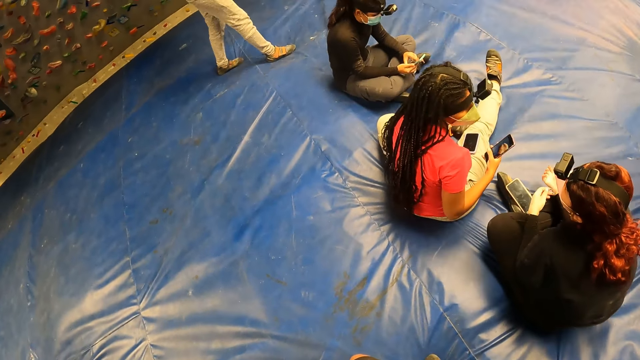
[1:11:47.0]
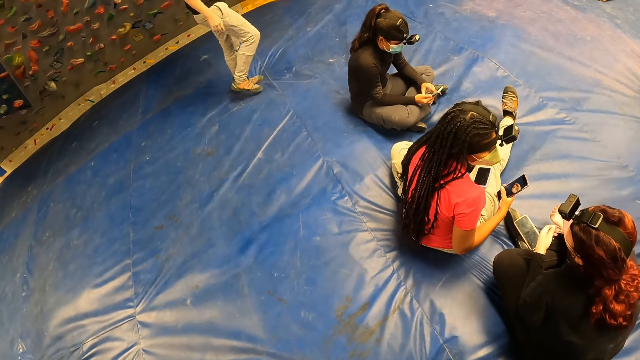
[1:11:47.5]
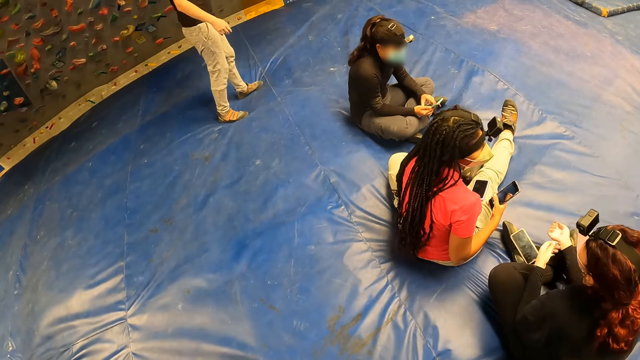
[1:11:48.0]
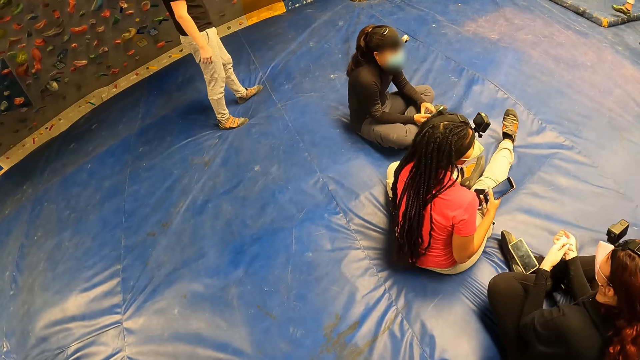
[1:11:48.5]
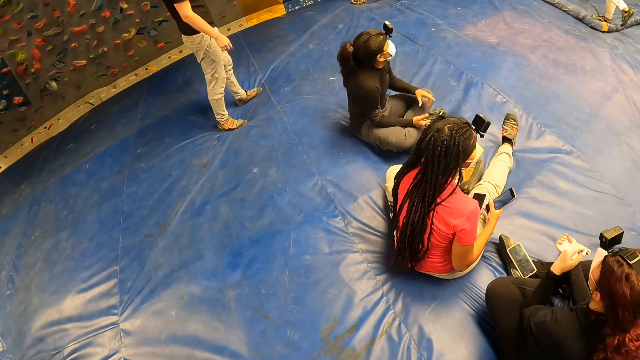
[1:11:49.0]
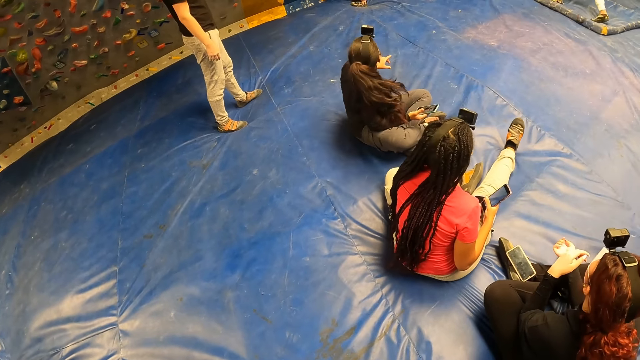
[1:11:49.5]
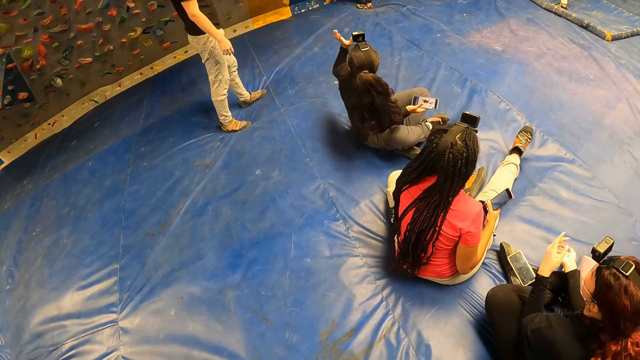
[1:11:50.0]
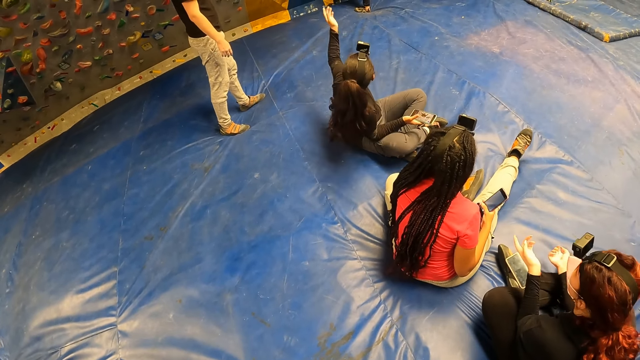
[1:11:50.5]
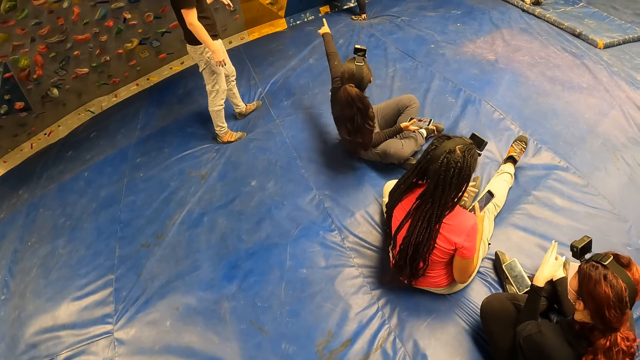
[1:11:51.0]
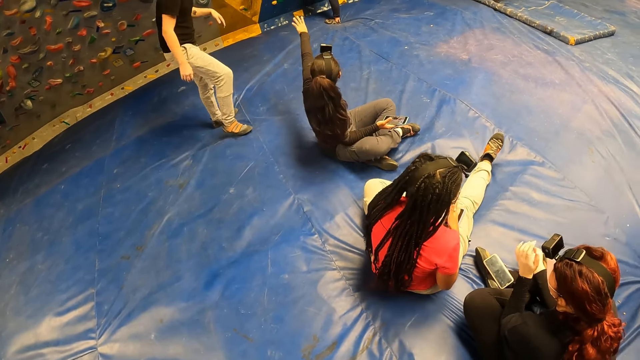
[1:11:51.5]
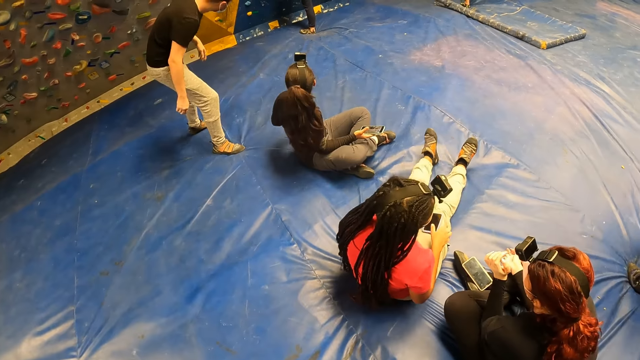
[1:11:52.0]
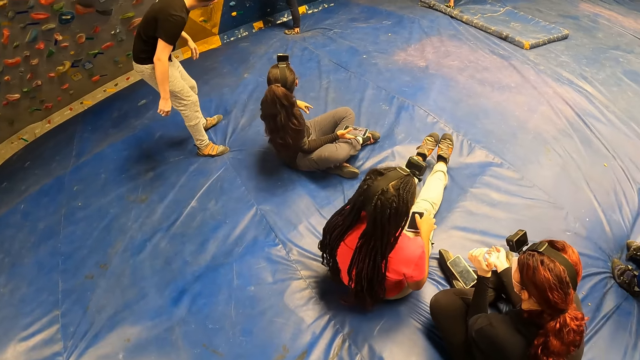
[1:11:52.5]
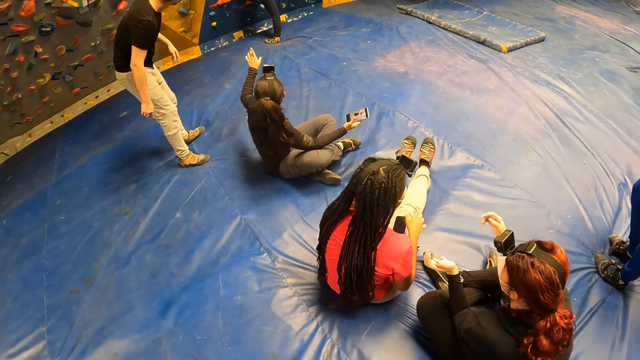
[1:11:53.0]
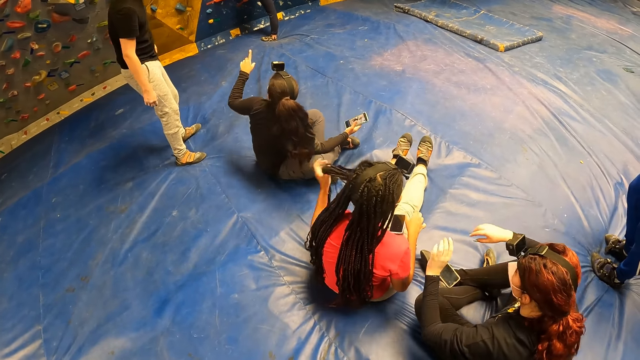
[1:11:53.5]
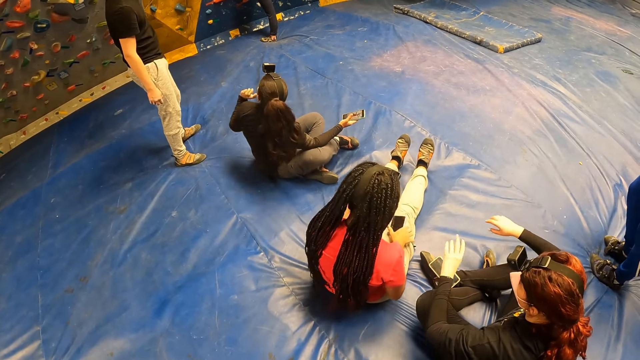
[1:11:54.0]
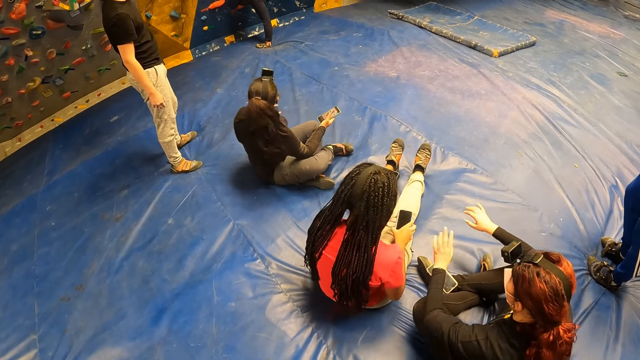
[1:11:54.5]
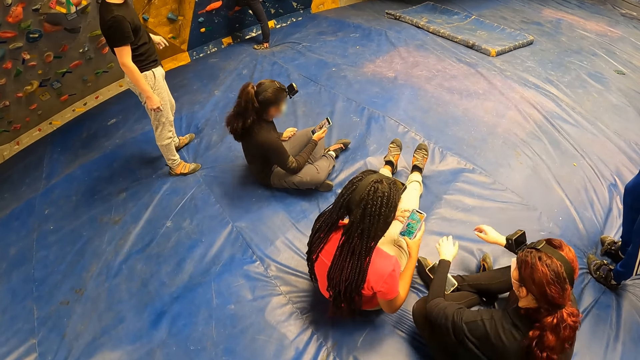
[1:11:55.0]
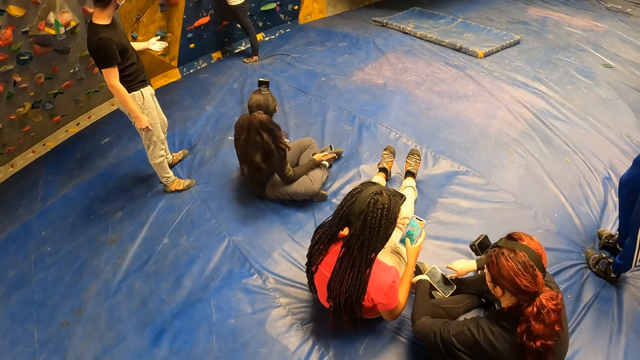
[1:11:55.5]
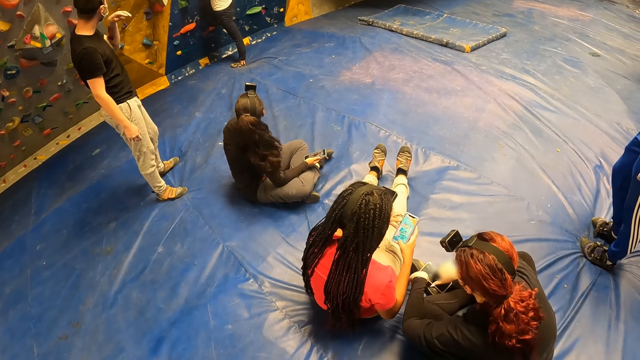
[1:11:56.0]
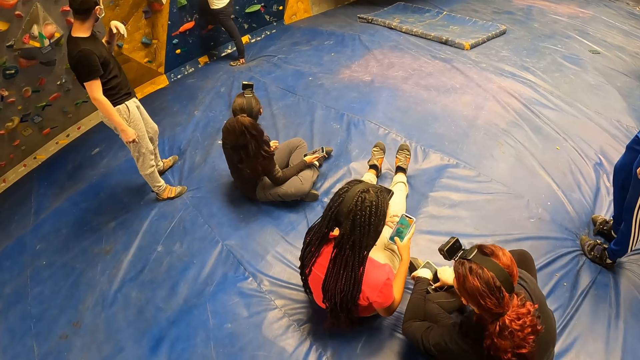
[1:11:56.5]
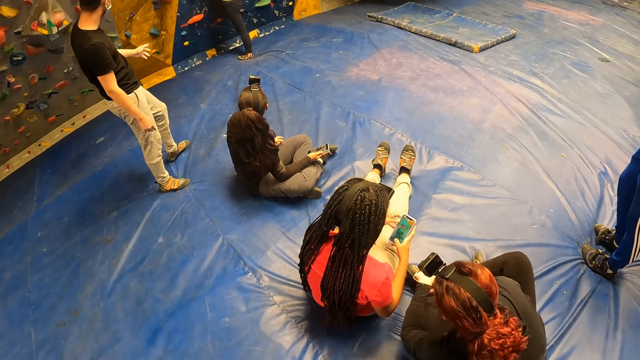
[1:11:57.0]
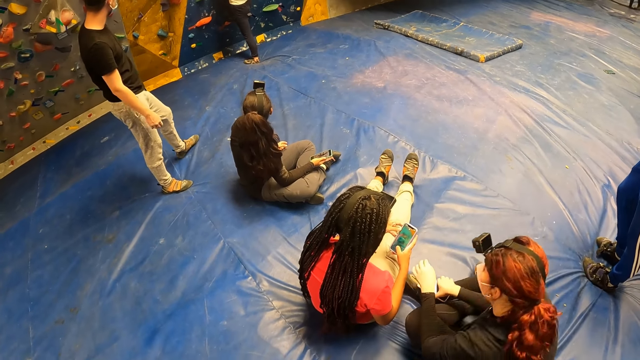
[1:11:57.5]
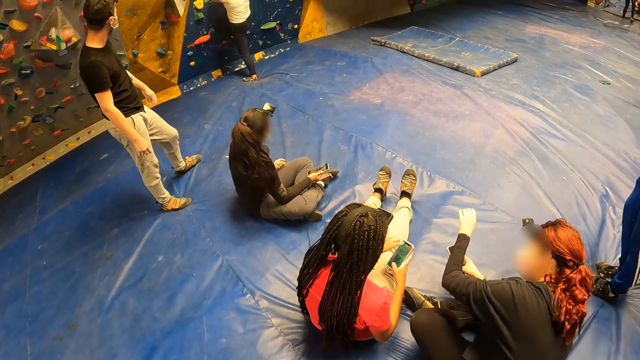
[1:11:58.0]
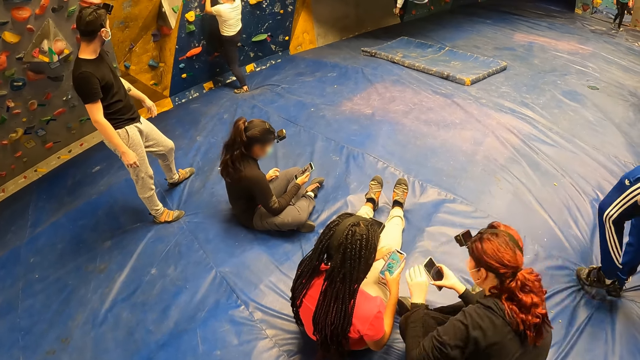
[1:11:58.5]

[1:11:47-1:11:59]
A person moves backwards. Another person talks to the first person.

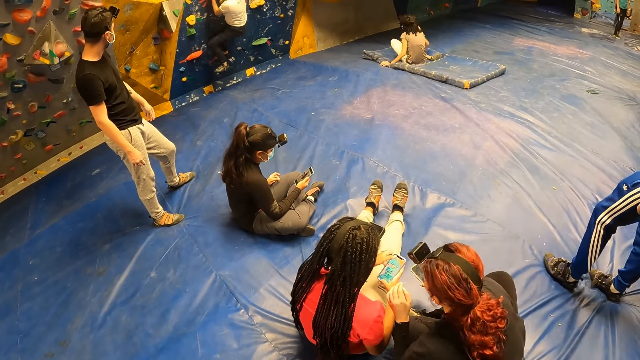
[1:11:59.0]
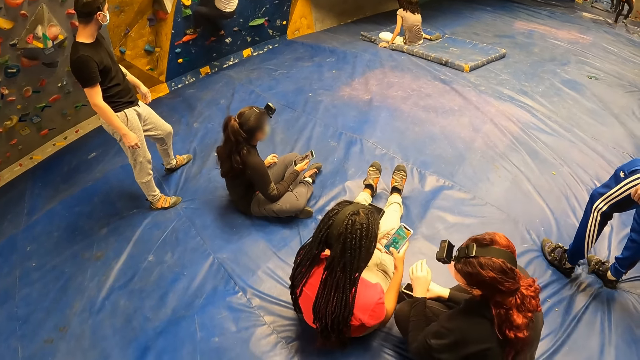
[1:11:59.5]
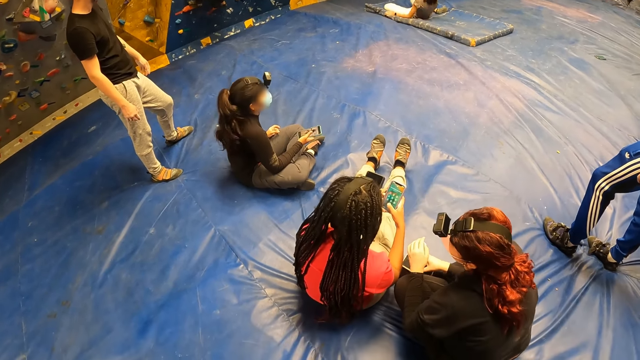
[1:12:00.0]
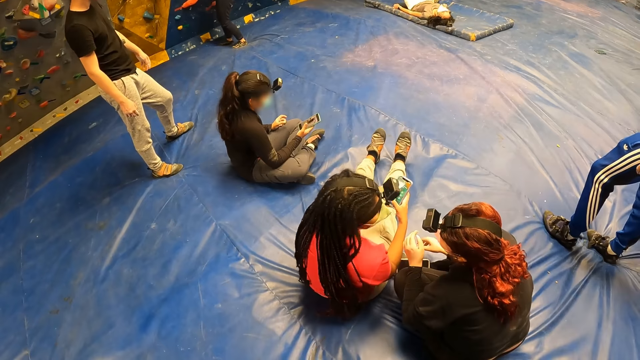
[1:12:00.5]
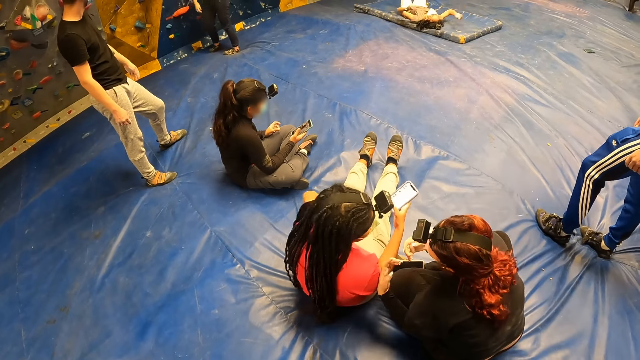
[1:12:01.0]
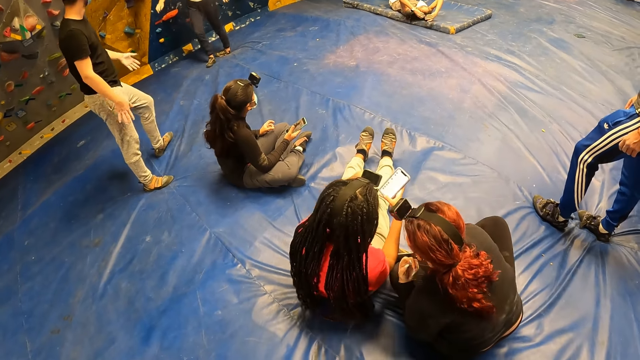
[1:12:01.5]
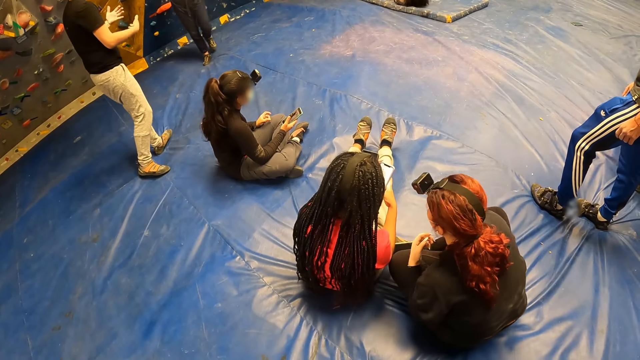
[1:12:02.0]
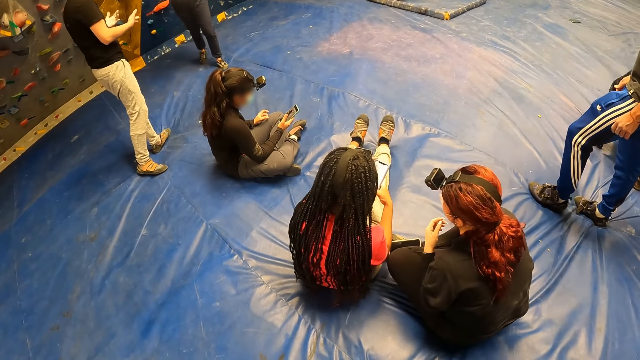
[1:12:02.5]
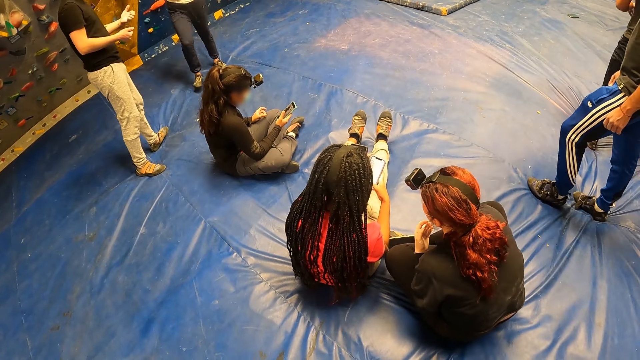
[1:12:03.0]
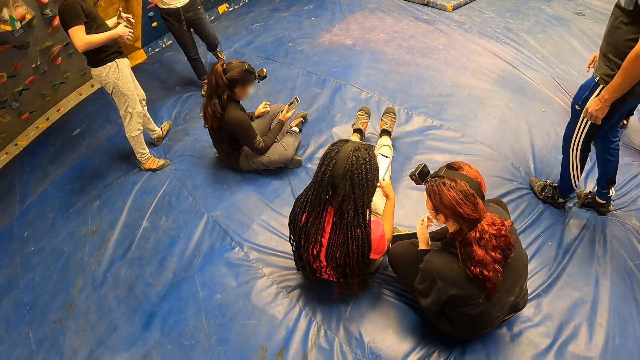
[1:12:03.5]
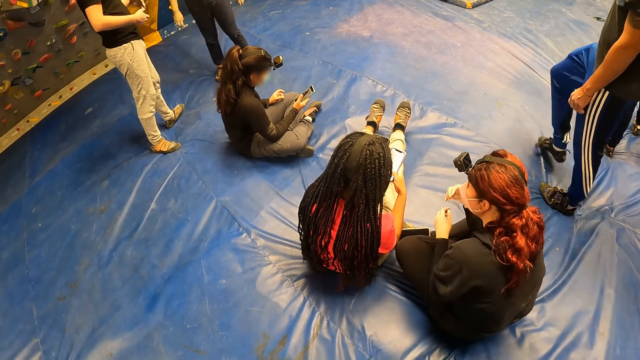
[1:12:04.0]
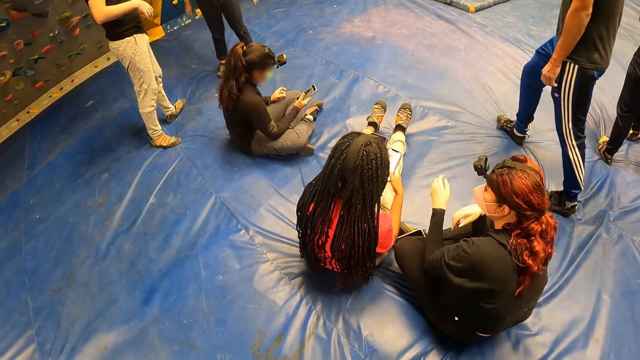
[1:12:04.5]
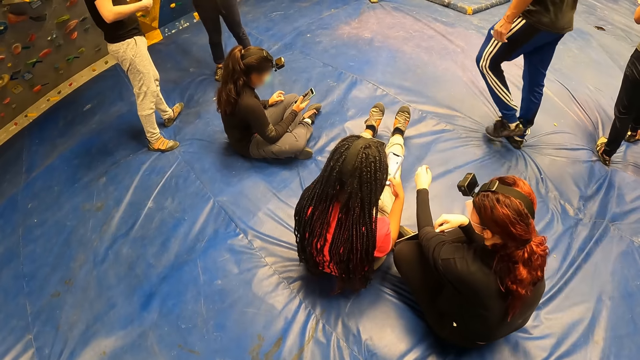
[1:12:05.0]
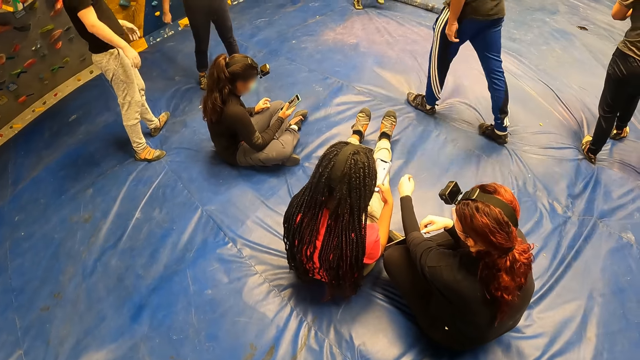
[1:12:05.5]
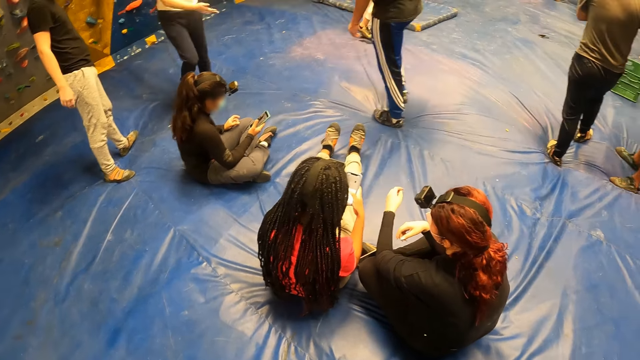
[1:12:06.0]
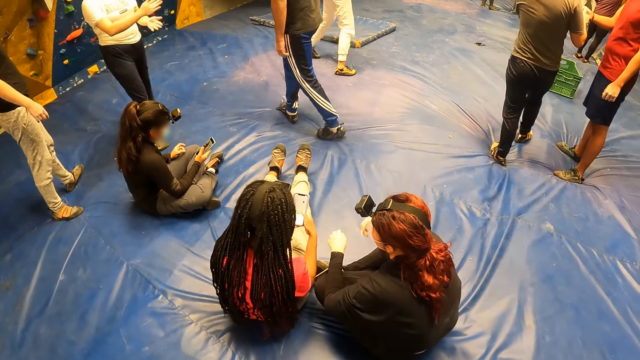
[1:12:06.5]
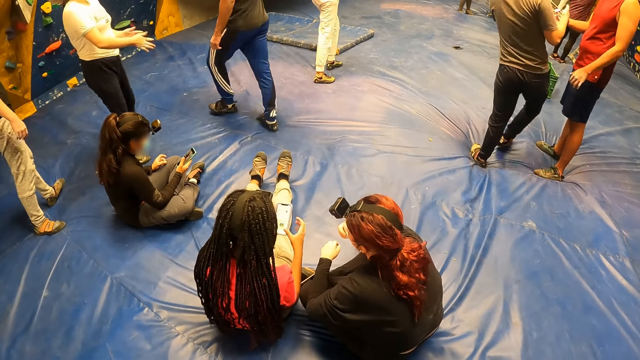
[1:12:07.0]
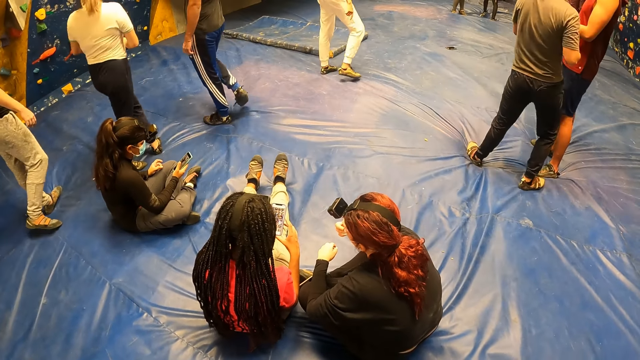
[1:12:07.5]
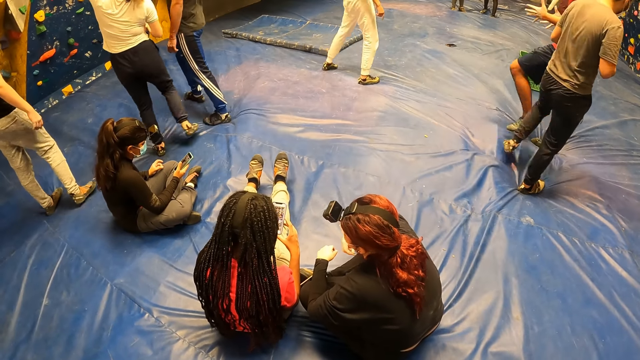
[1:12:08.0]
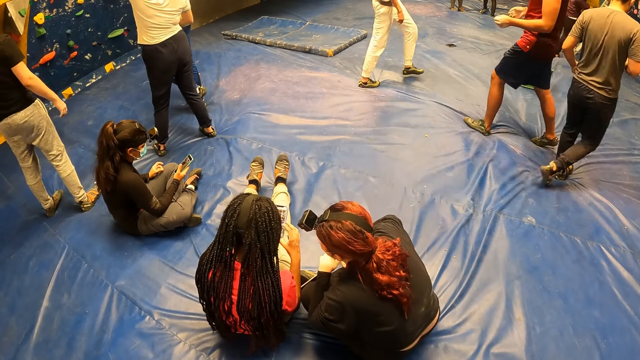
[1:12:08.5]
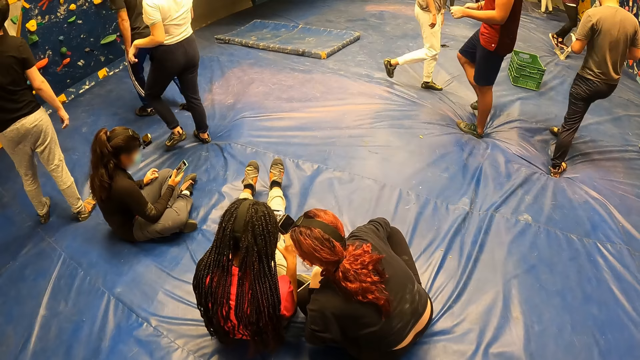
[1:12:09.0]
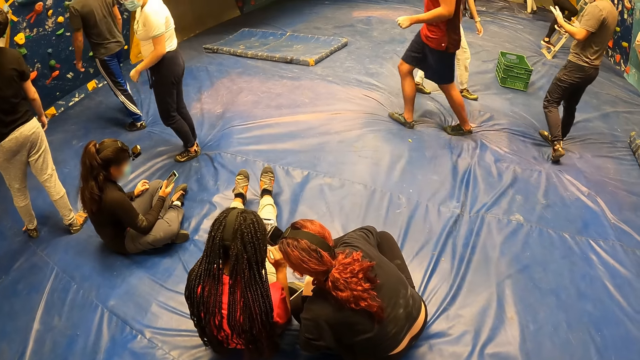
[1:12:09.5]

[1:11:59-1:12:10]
A person talks to another person.
